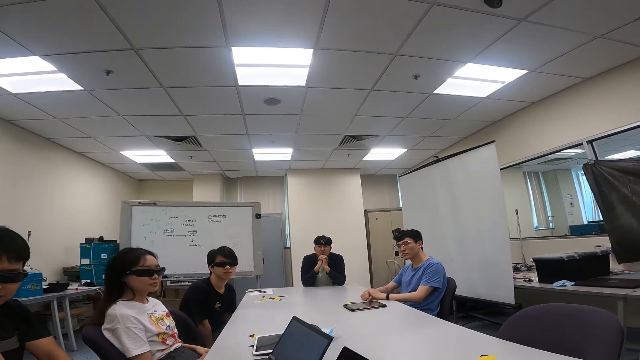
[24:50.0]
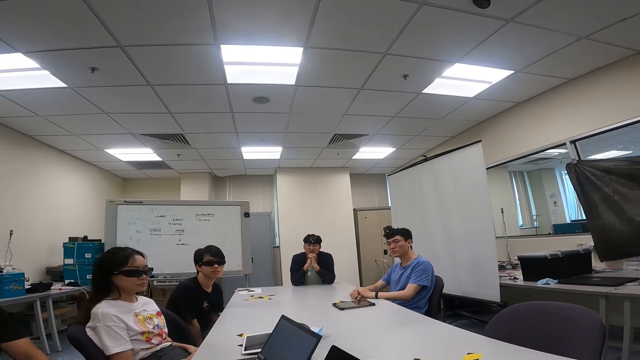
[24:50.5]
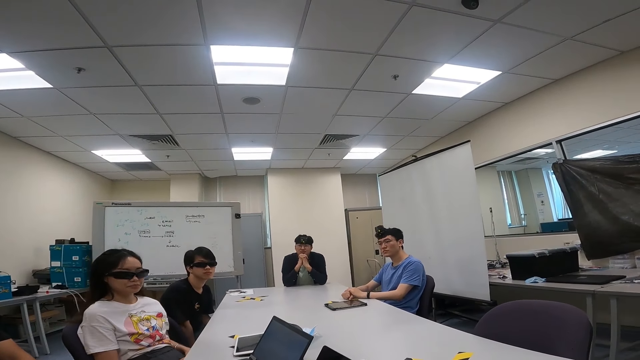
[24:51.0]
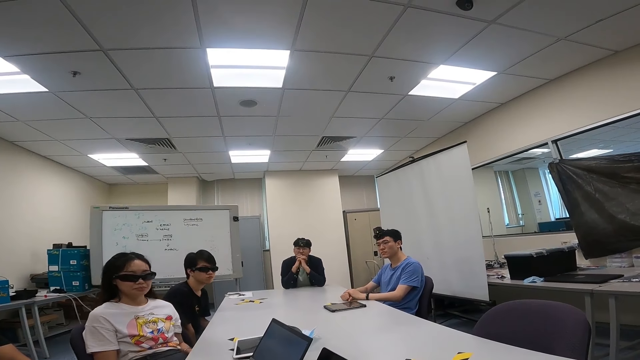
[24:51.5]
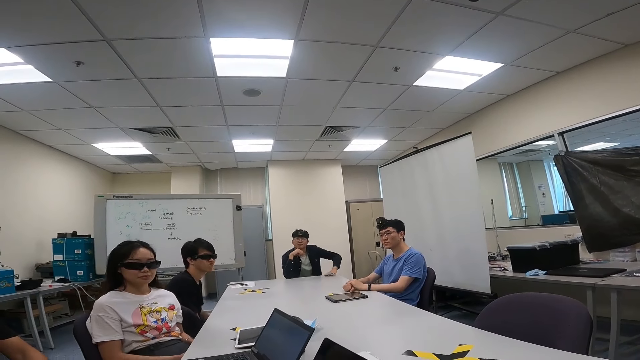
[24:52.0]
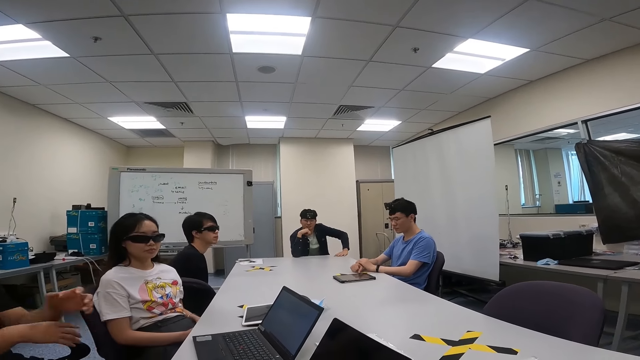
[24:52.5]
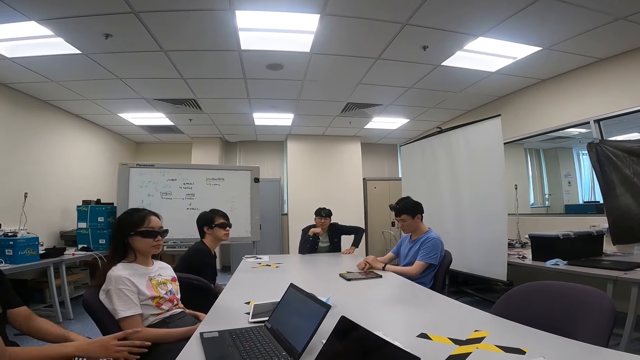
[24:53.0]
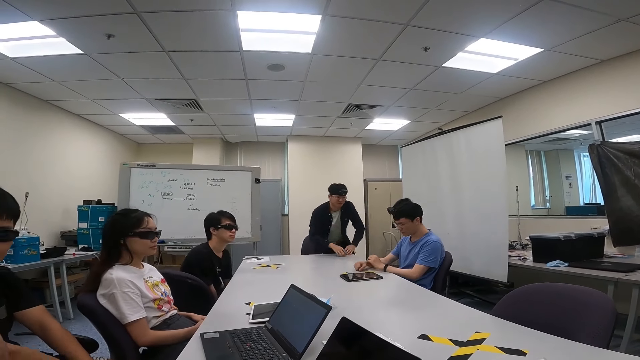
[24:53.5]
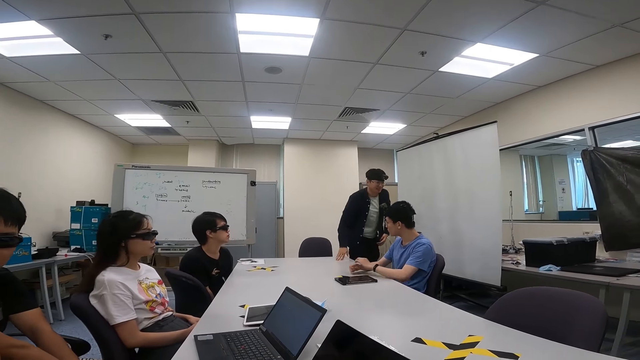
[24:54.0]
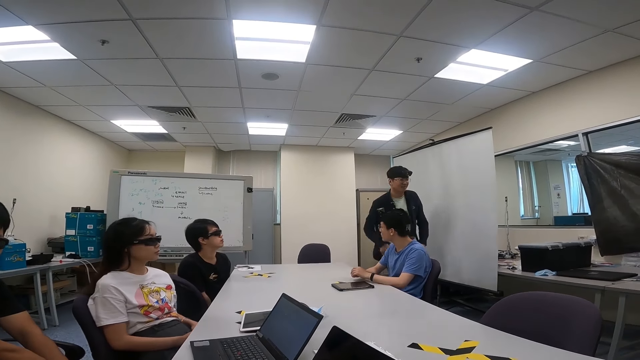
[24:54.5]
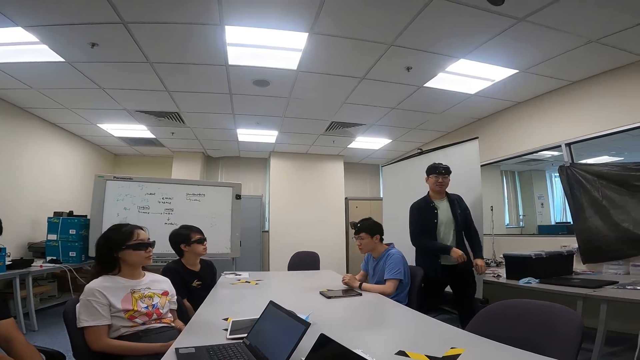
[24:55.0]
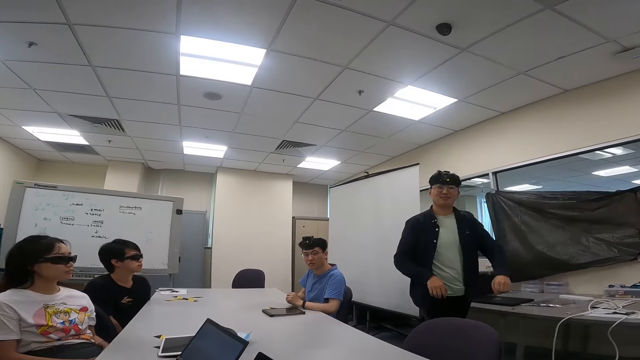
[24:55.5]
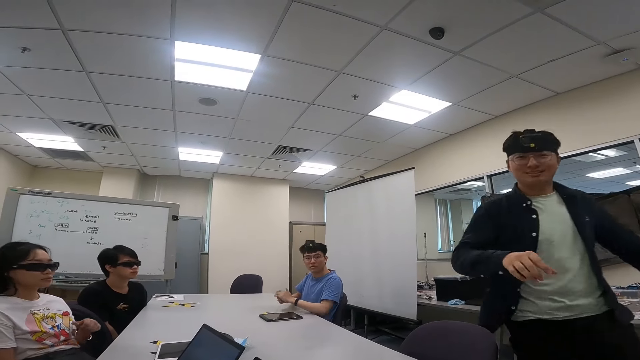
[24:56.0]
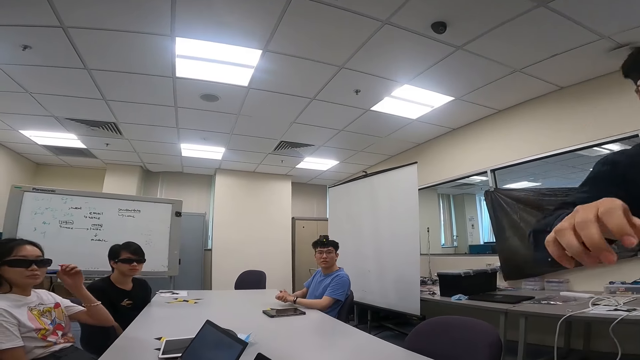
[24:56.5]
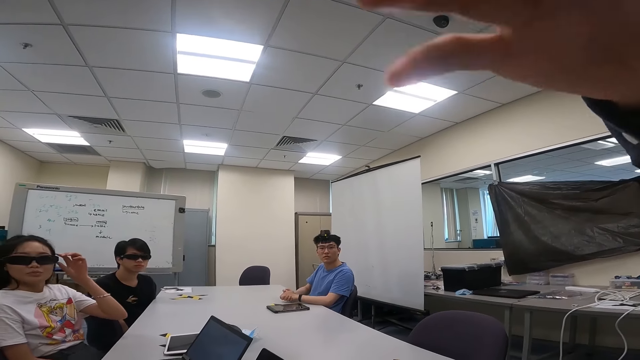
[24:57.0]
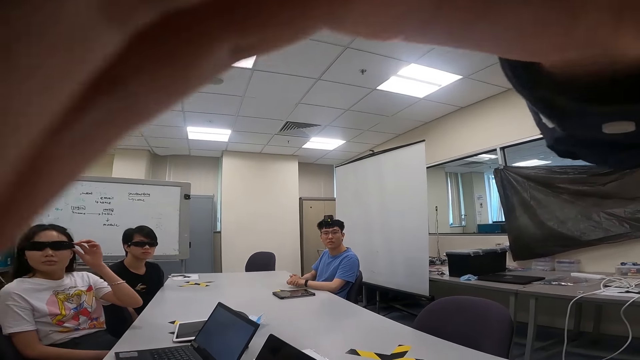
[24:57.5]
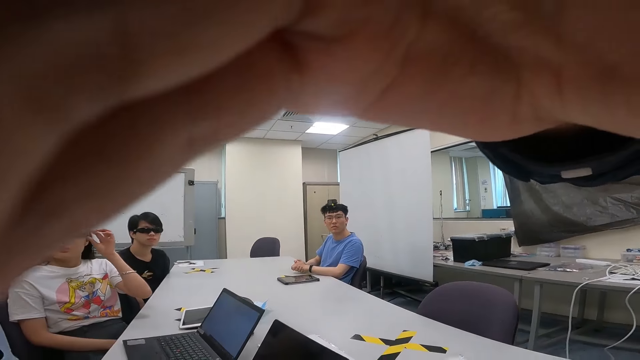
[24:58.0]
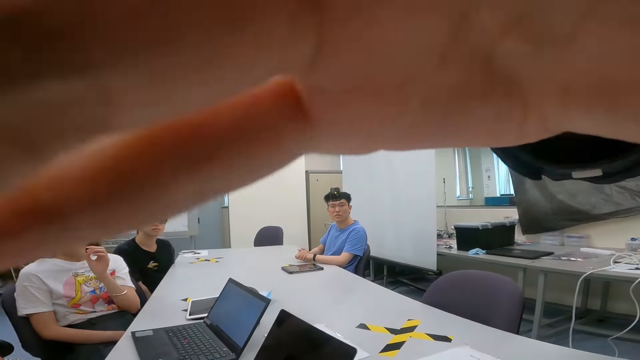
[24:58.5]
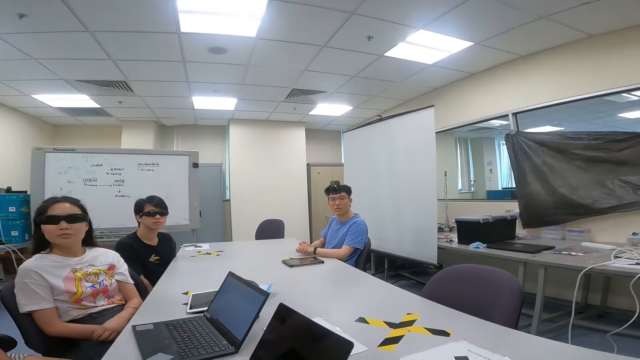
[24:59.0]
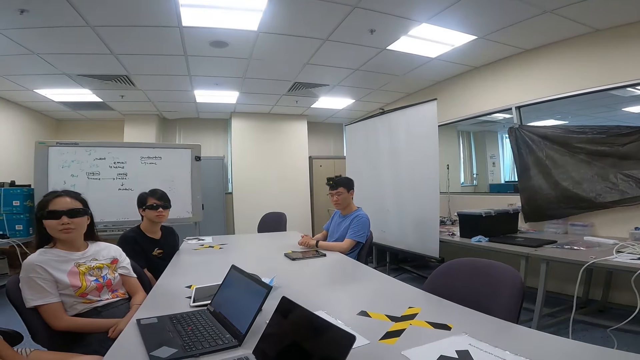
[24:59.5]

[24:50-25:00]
A woman nods the head. A person sways hands. Another person stands up and walks in the board room. The woman touches the camera. The other person touches the camera wearer's face and adjusts the camera on the camera wearer.

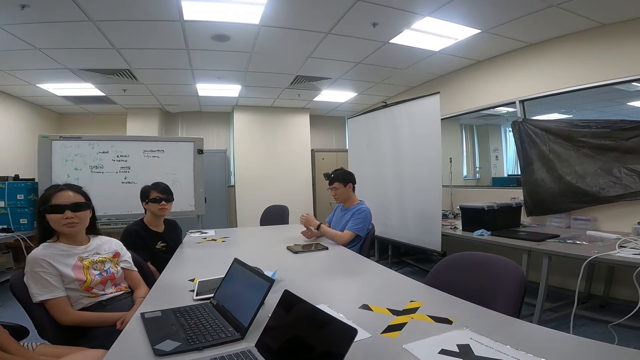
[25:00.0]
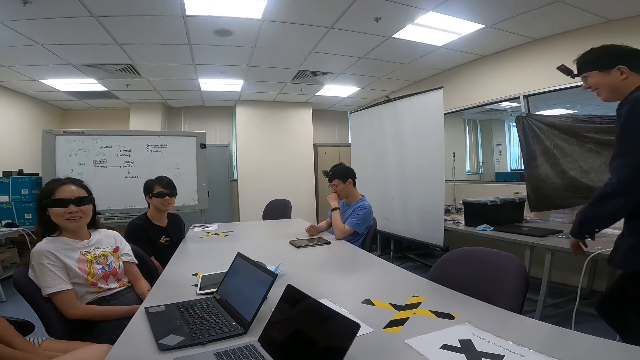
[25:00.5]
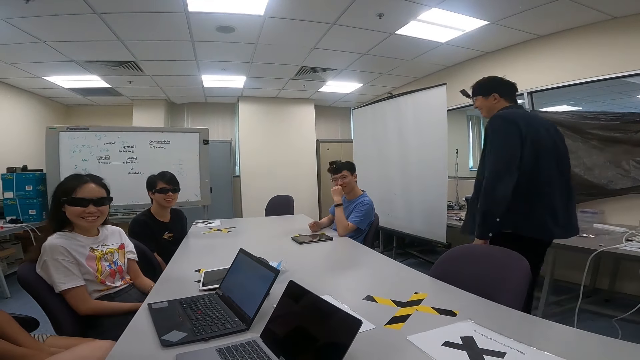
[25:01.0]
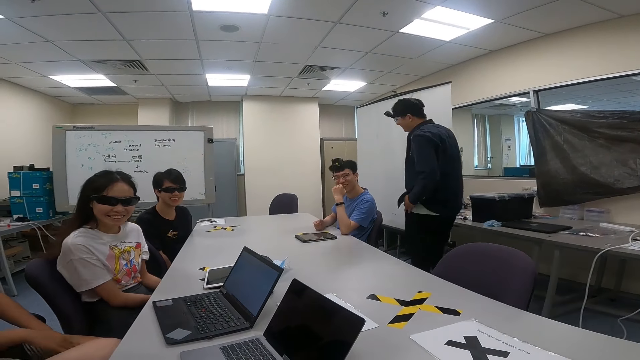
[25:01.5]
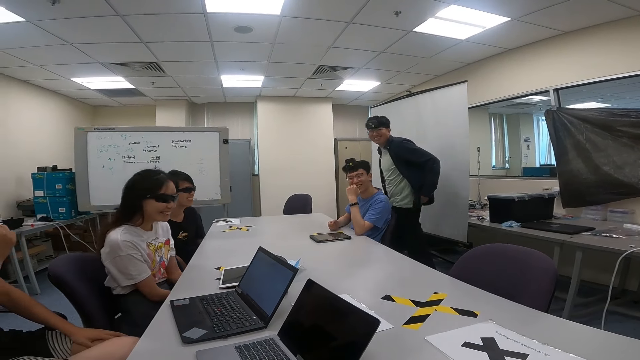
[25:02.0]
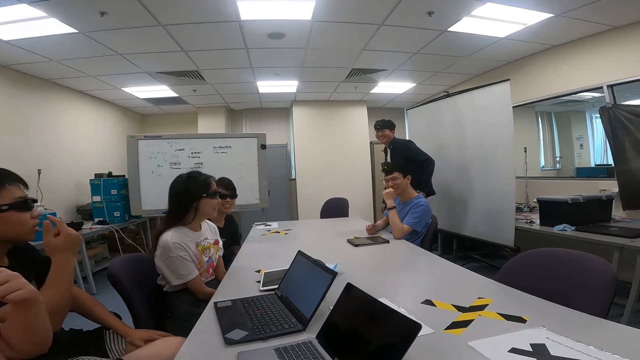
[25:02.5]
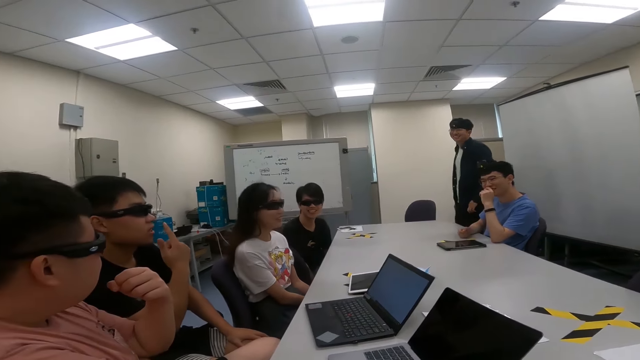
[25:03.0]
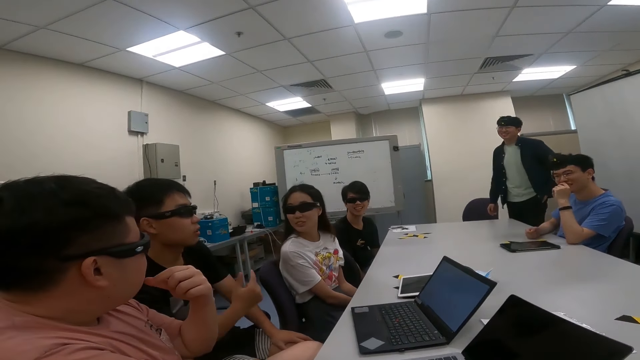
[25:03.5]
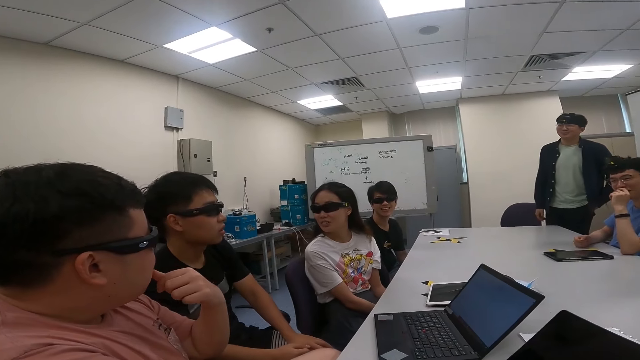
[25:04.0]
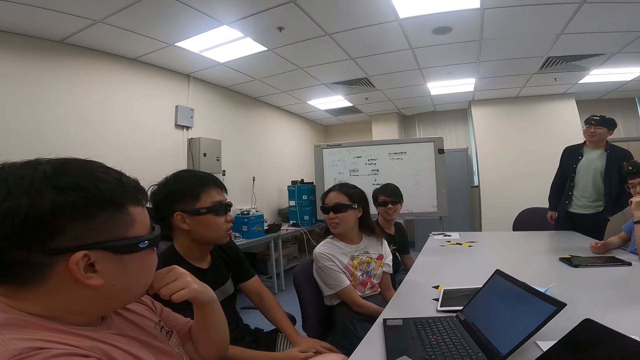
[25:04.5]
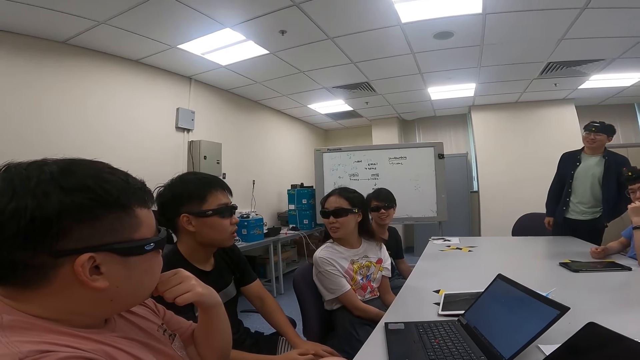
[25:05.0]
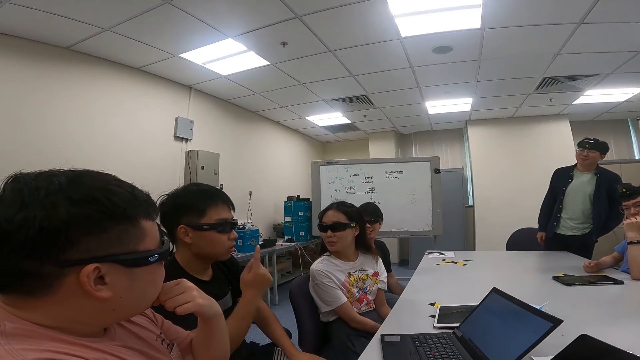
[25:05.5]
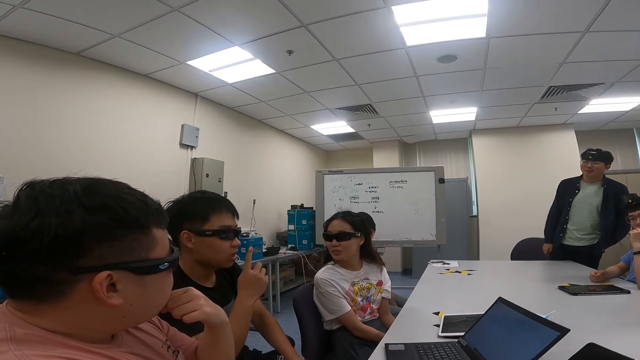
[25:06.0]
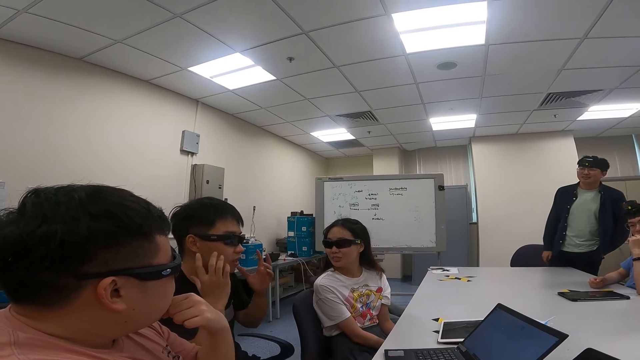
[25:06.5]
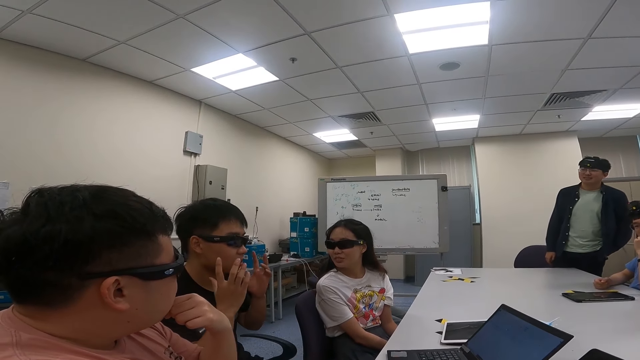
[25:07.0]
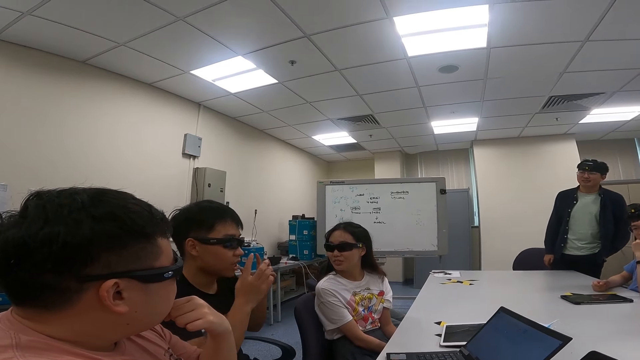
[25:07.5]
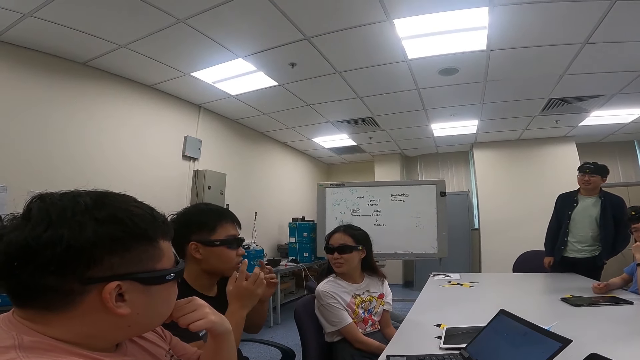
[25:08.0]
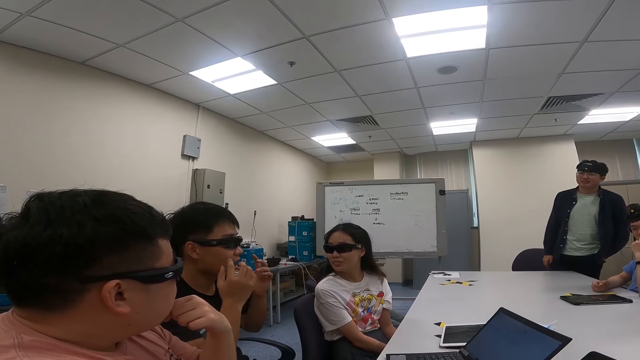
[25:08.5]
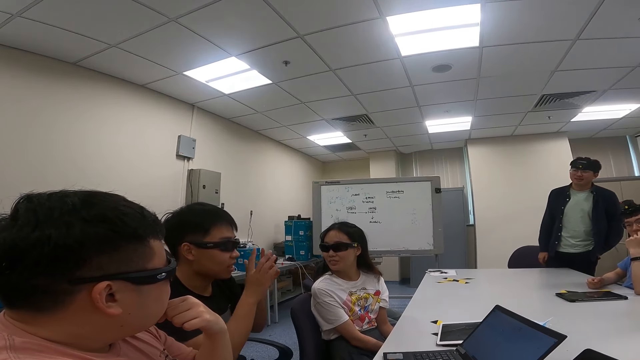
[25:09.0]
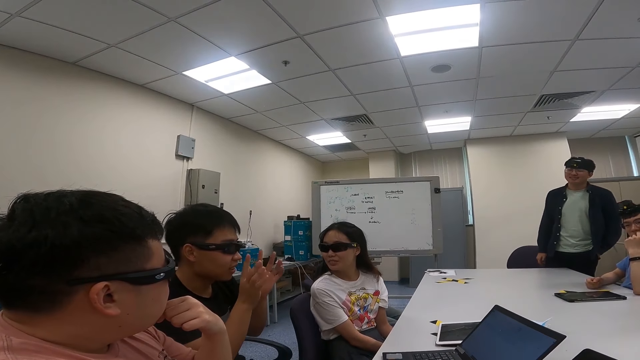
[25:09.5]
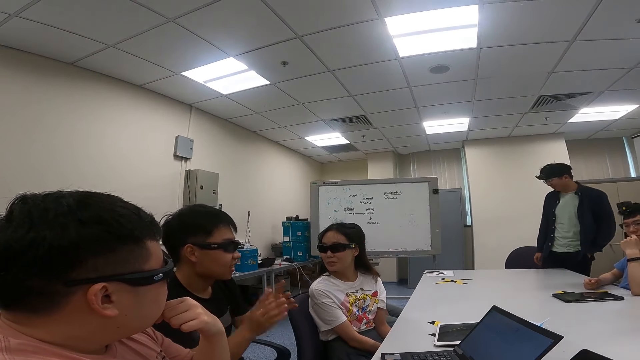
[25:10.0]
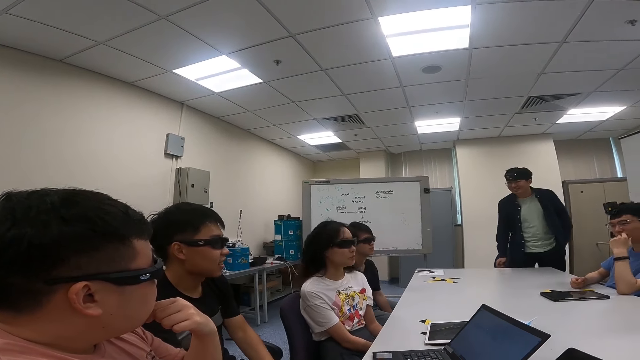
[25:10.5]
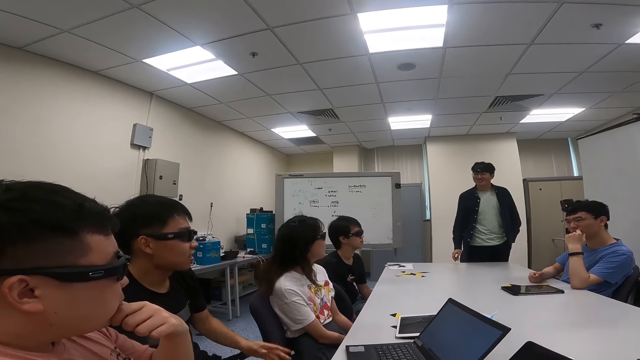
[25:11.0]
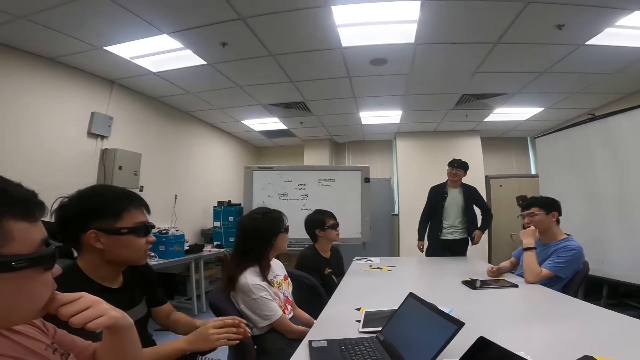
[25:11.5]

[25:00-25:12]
A person touches the face. Another person walks in the board room. Another person sways hands. A person talks to the person in the board room.
